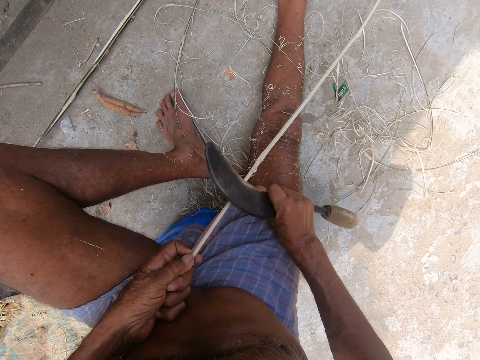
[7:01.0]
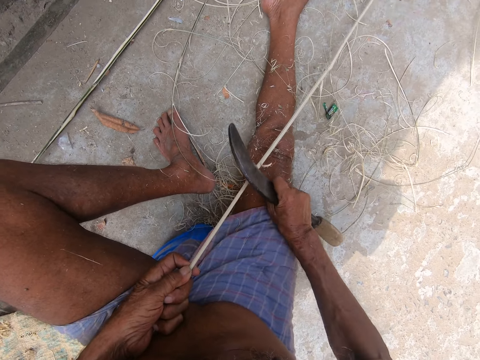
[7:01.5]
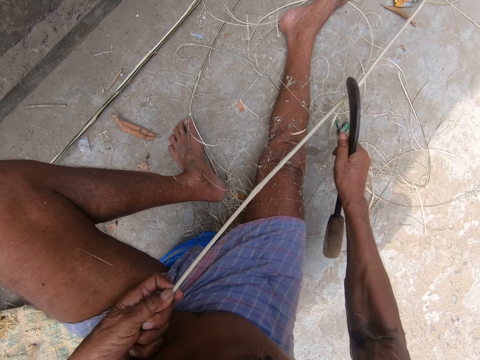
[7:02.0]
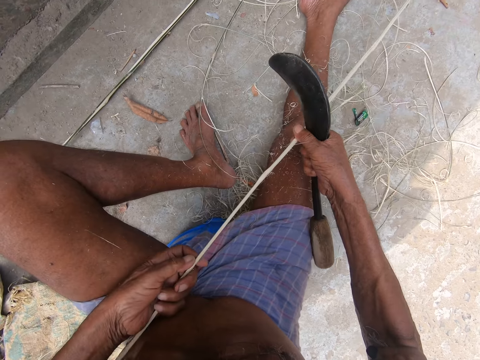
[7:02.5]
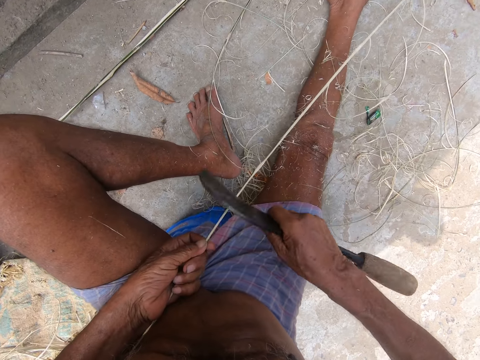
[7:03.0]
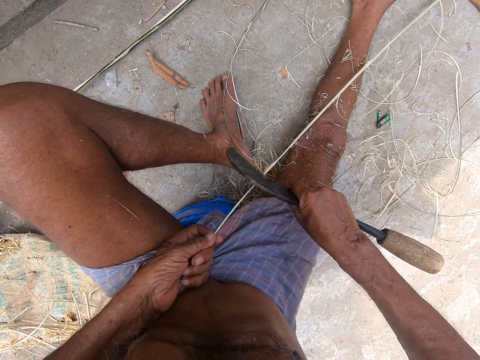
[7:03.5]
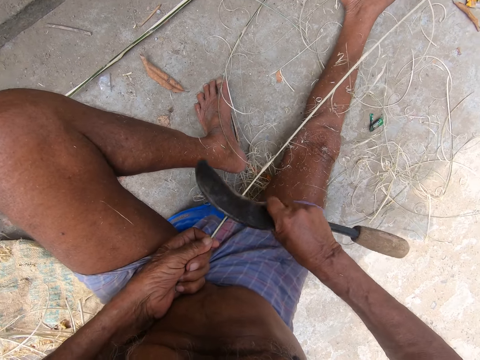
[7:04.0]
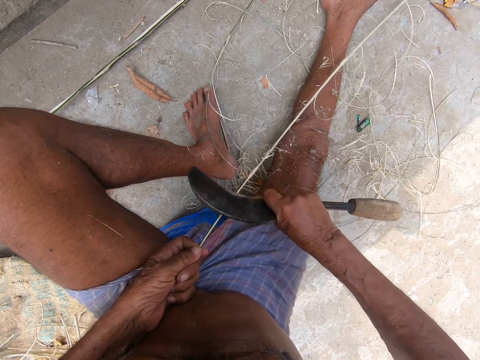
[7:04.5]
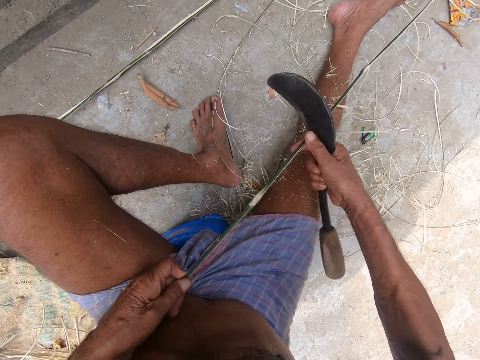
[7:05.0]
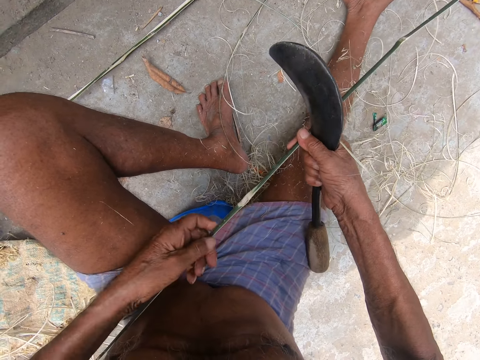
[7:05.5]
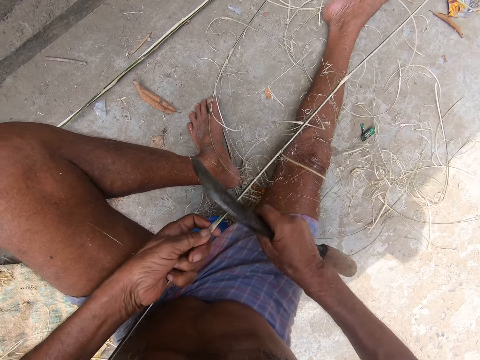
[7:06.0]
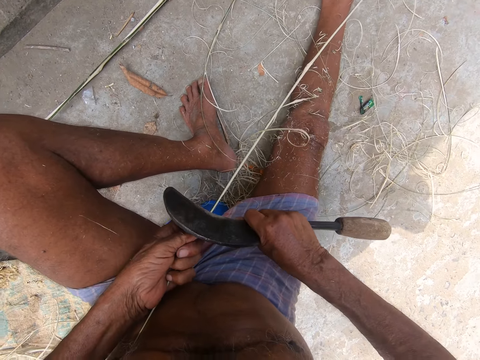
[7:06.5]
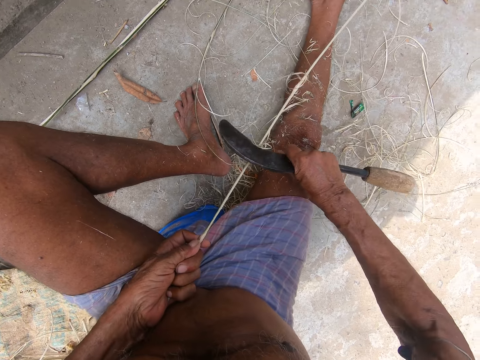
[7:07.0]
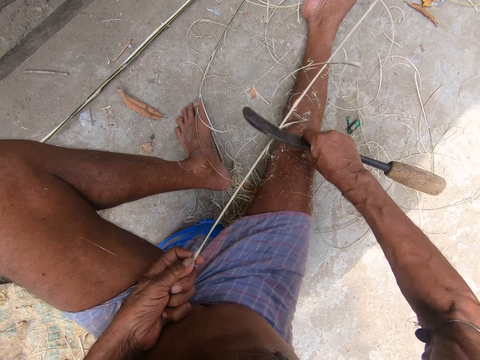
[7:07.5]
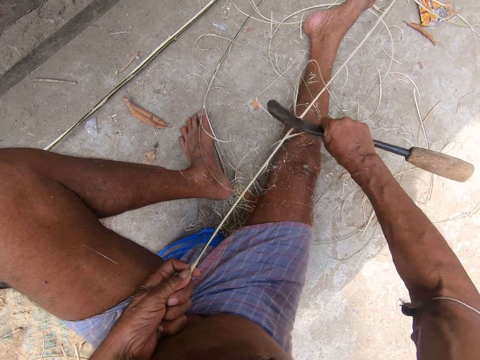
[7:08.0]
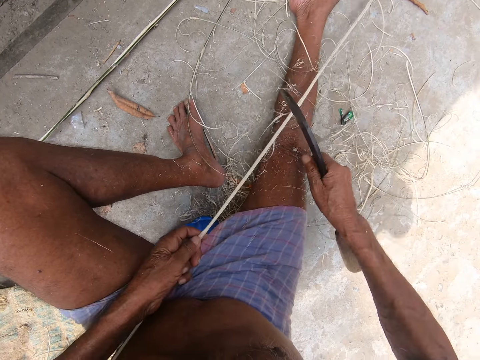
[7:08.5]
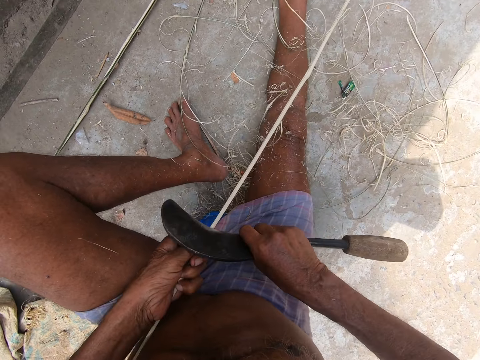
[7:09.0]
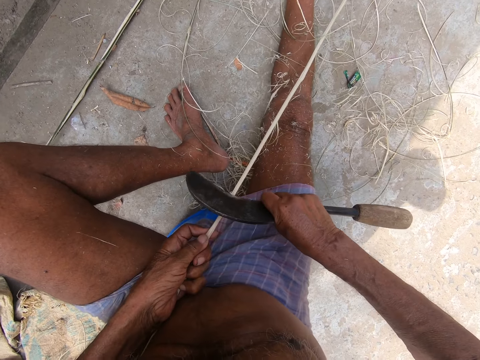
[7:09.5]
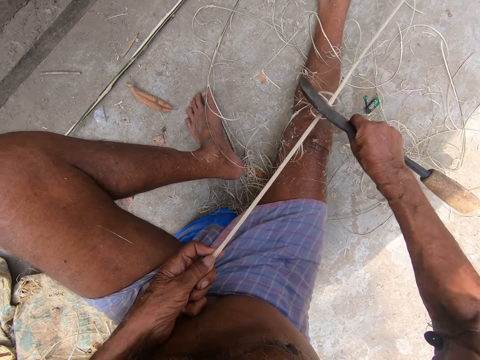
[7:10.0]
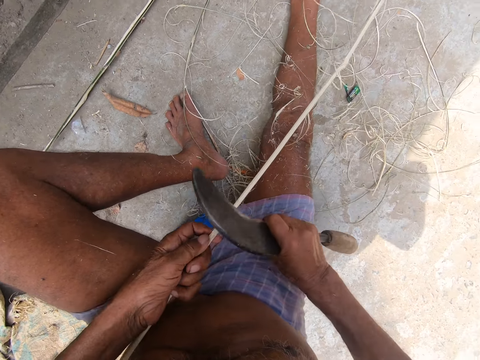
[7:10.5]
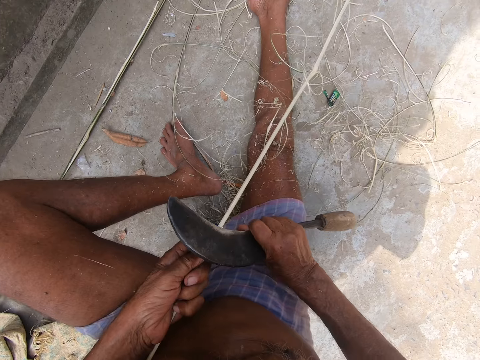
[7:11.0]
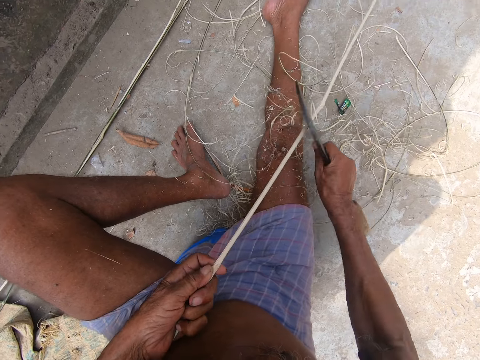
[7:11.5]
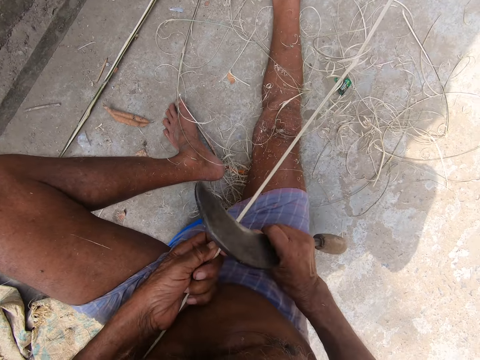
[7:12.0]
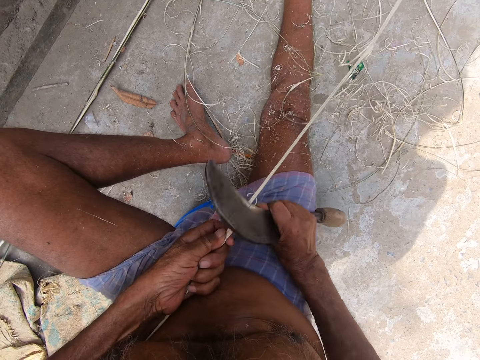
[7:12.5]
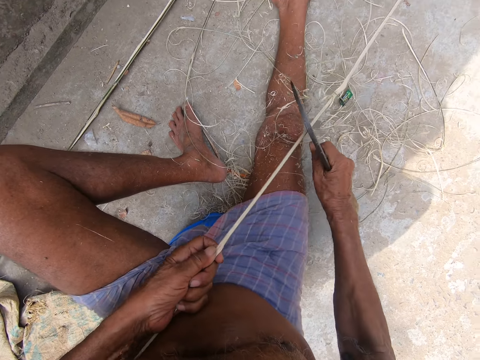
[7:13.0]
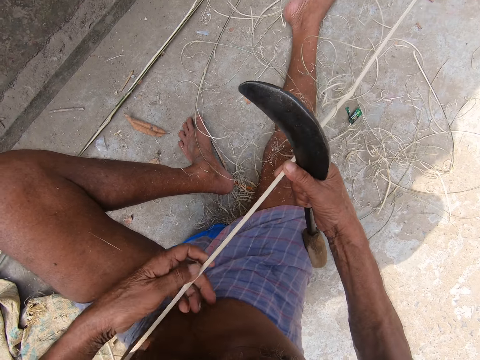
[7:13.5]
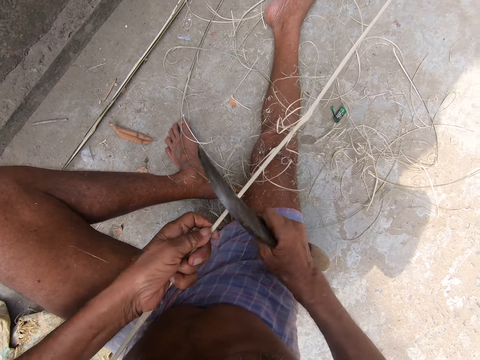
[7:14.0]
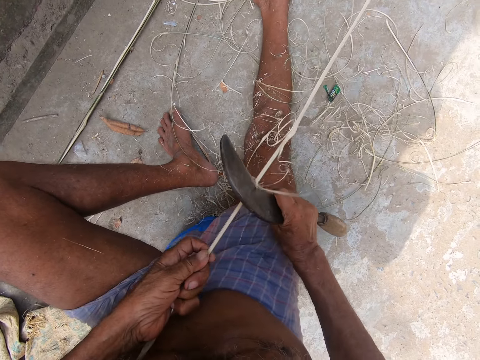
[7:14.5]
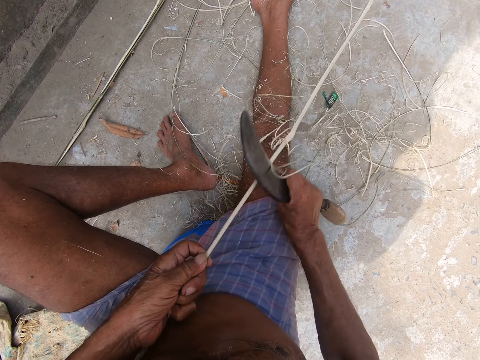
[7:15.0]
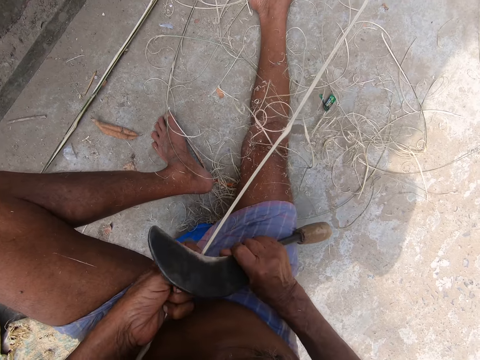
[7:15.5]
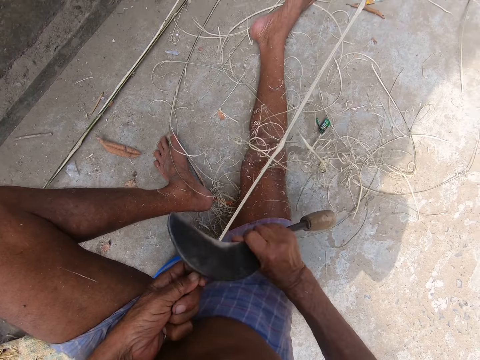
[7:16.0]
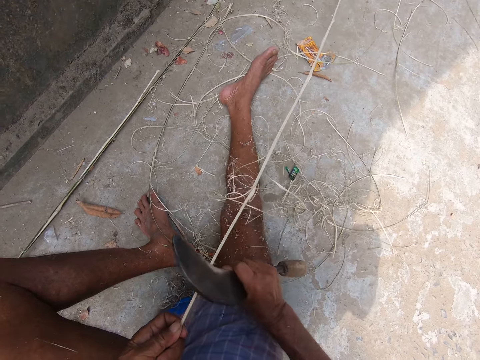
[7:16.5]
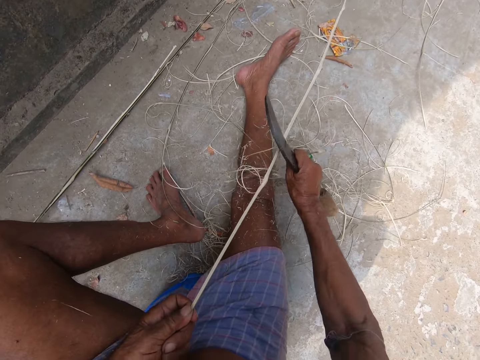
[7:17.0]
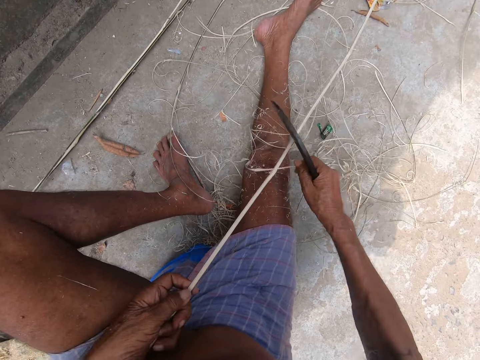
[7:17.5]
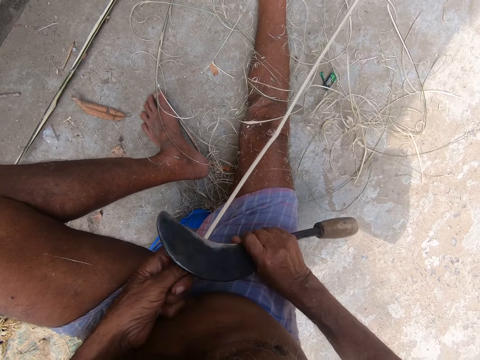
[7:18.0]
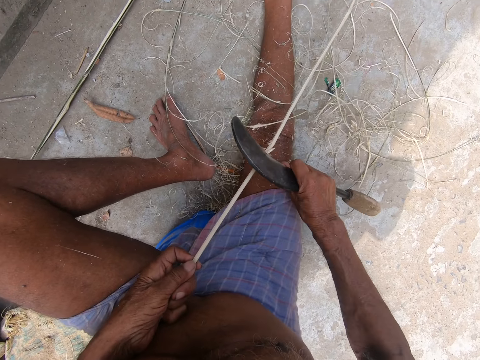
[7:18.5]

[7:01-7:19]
The camera wearer adjusts a twig. They peel bark from twigs with a sickle. They adjust the twig. They peel bark from twigs with the sickle. They adjust the twig. They peel bark from twigs with the sickle.

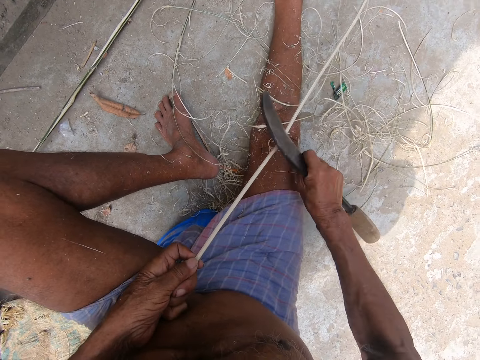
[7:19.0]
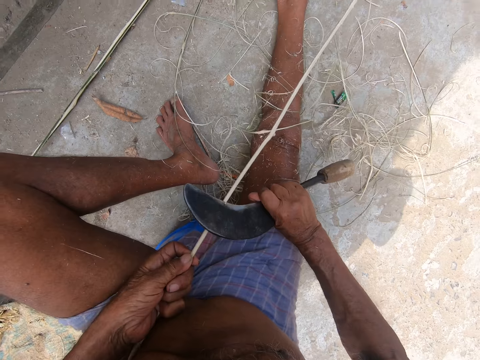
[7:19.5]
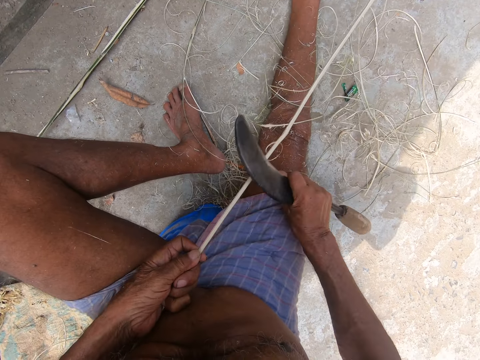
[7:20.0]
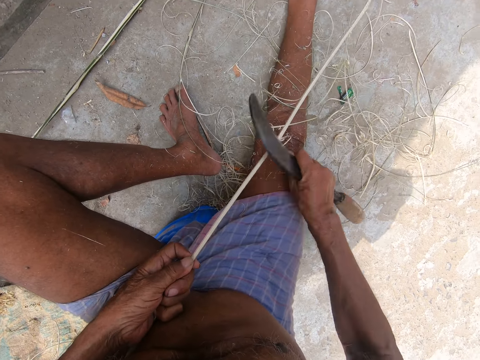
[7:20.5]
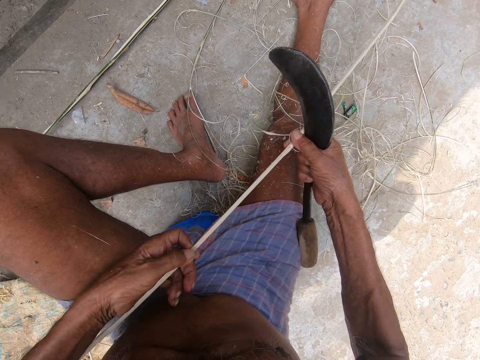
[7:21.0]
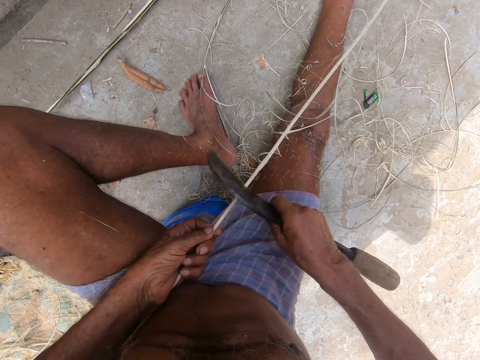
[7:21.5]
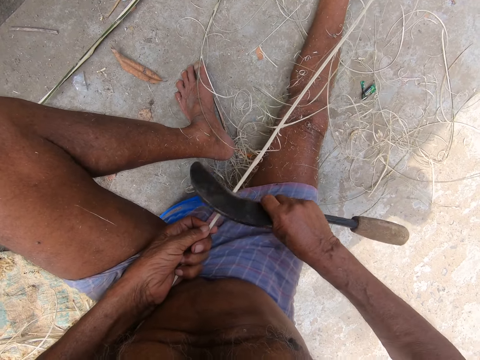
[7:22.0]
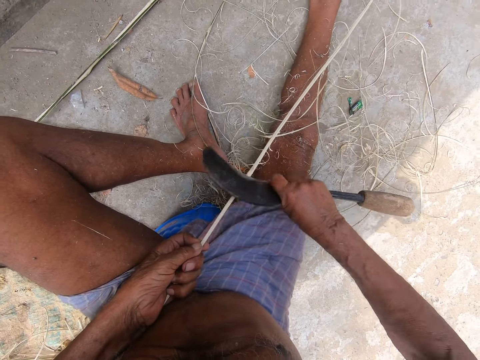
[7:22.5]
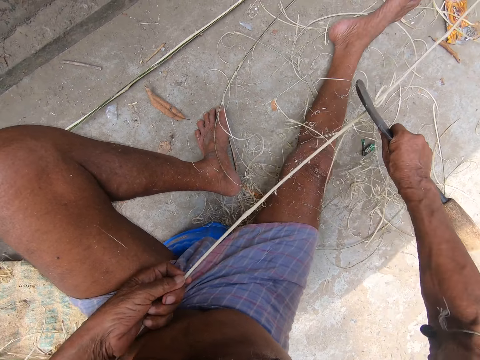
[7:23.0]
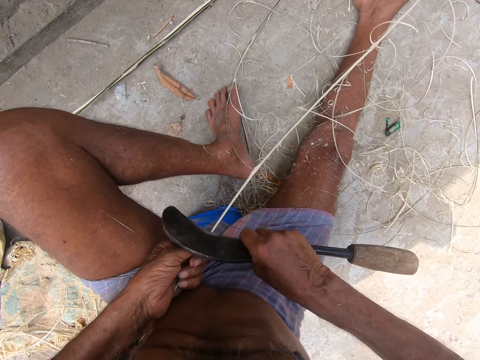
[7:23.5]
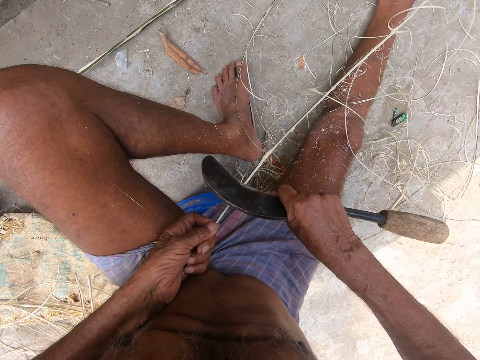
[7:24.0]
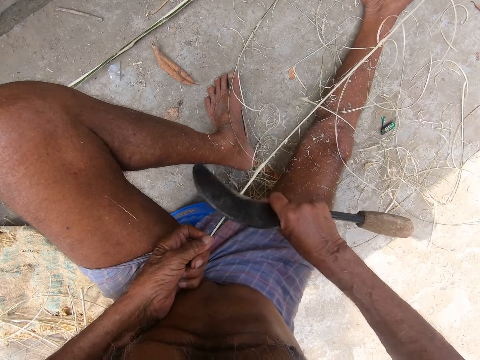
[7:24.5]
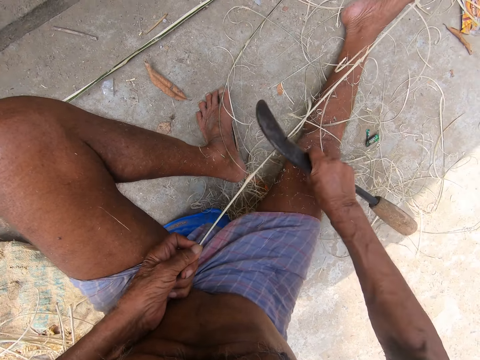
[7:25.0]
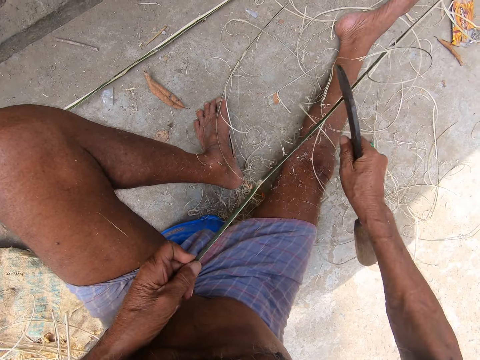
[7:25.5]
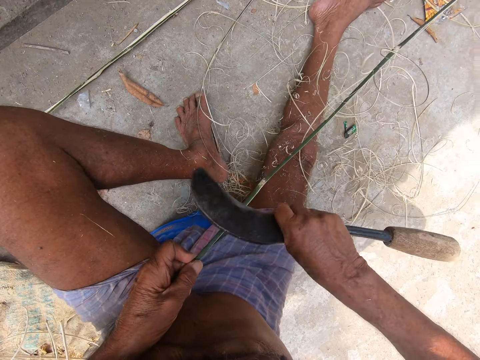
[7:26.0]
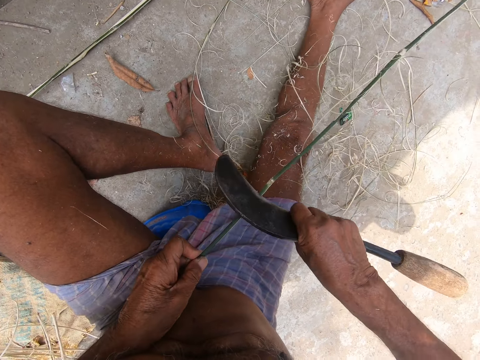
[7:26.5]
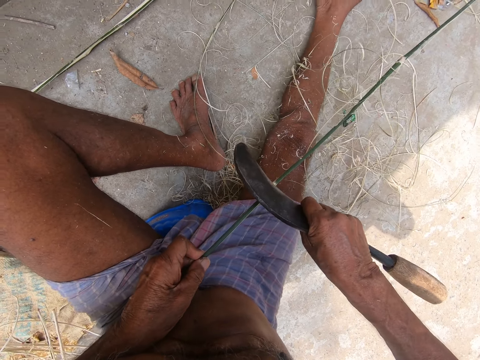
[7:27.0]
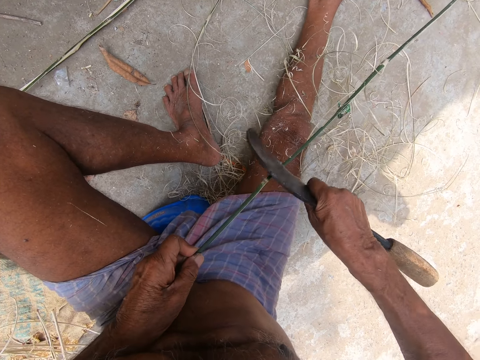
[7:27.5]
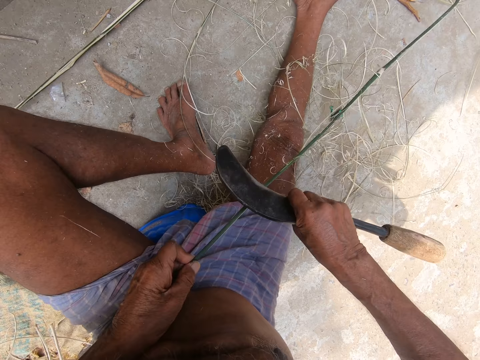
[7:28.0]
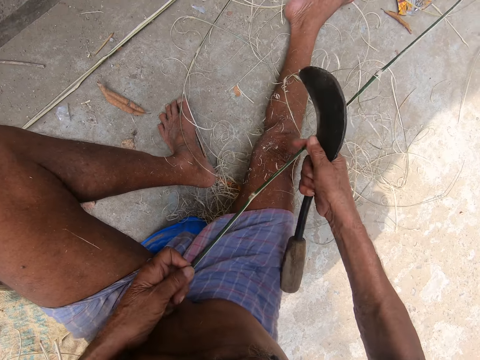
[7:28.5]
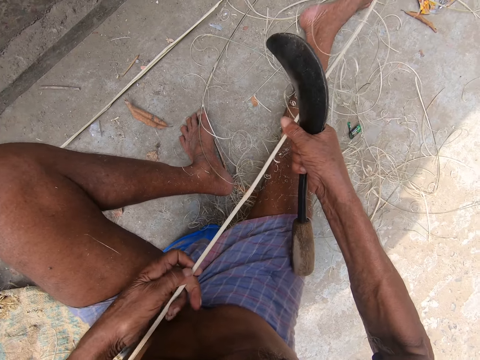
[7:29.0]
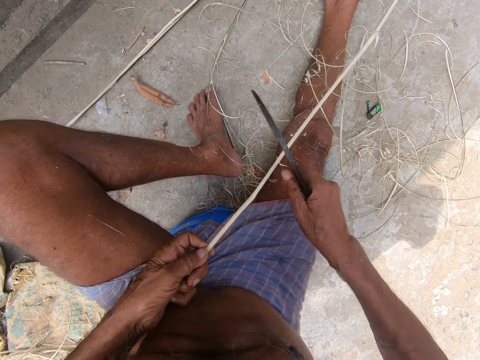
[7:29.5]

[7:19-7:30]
The camera wearer adjusts a twig. They peel bark from twigs with a sickle. They adjust the twig.
